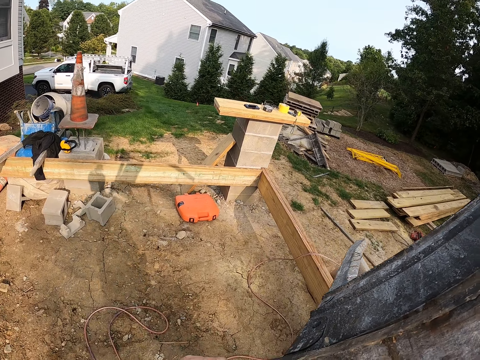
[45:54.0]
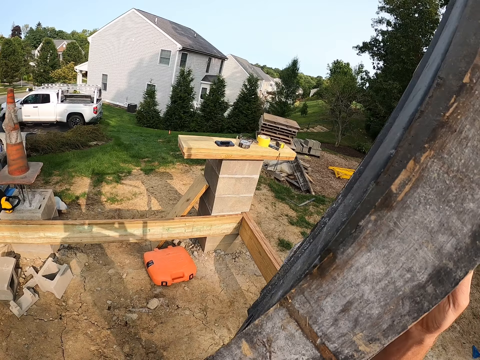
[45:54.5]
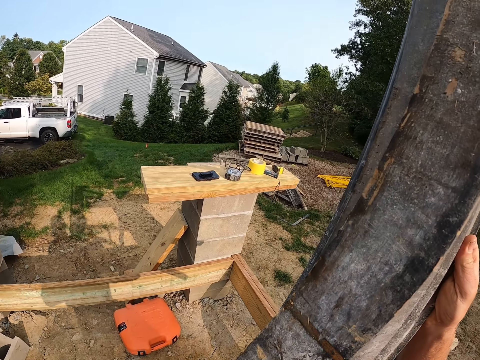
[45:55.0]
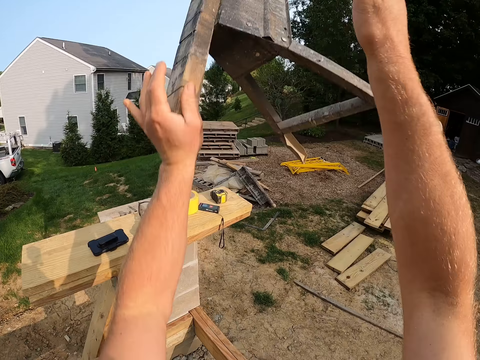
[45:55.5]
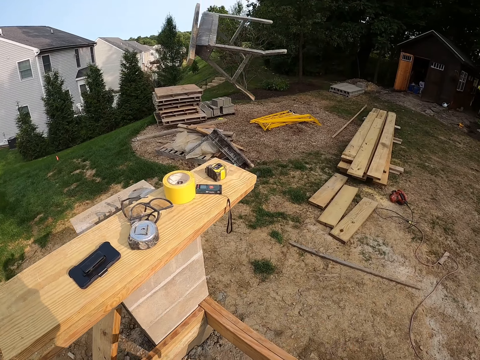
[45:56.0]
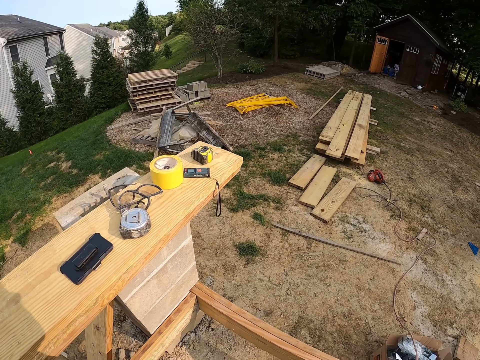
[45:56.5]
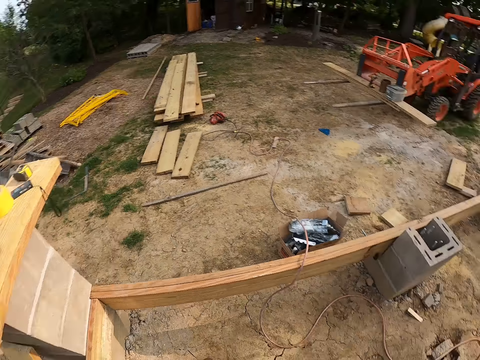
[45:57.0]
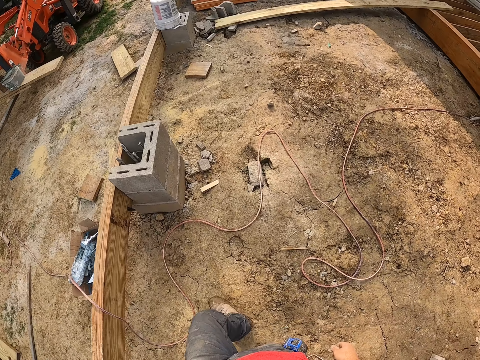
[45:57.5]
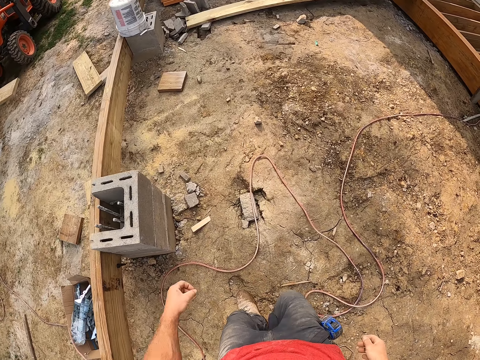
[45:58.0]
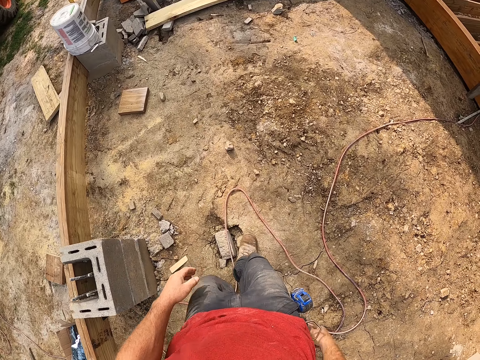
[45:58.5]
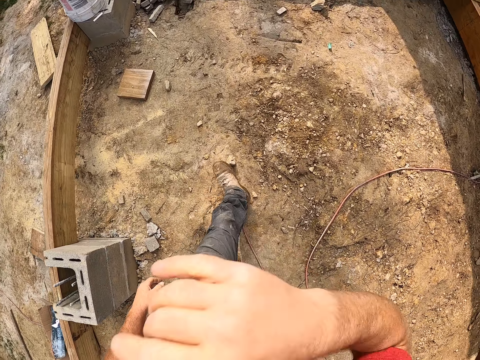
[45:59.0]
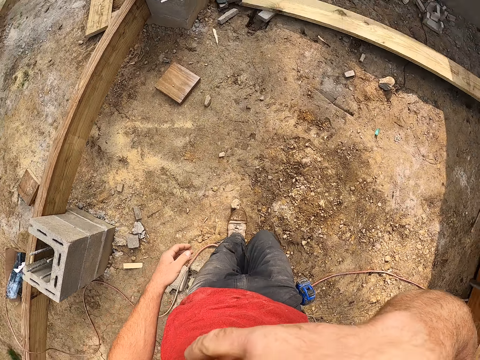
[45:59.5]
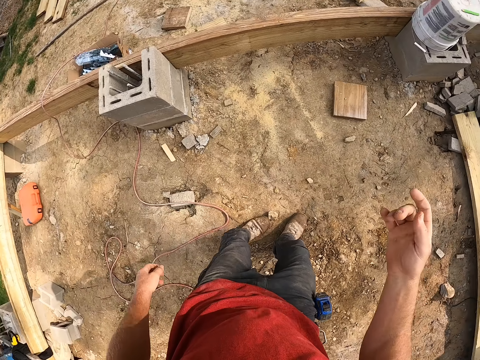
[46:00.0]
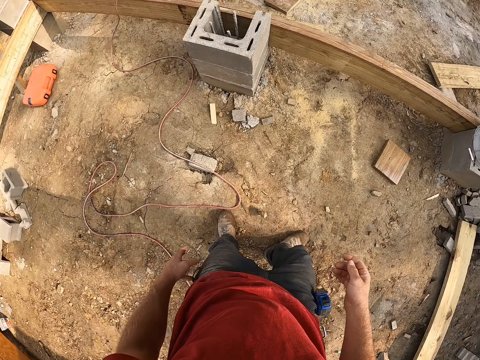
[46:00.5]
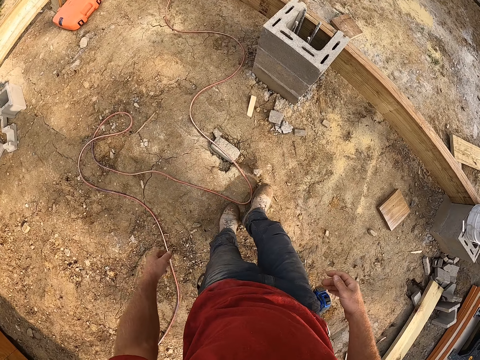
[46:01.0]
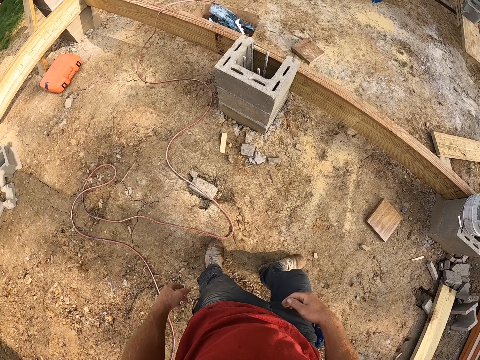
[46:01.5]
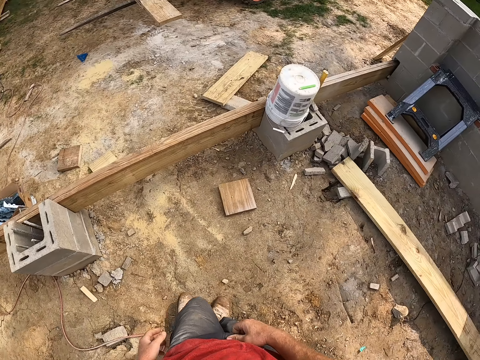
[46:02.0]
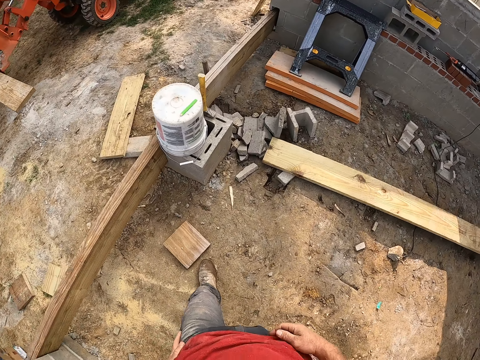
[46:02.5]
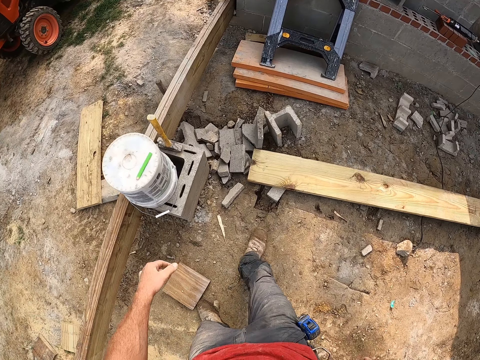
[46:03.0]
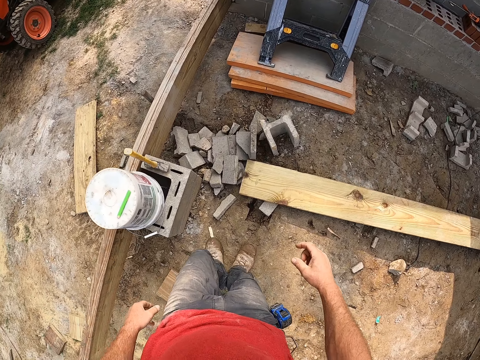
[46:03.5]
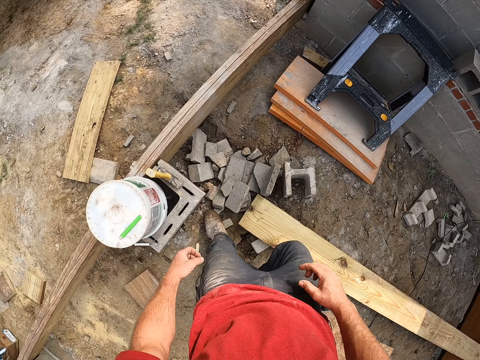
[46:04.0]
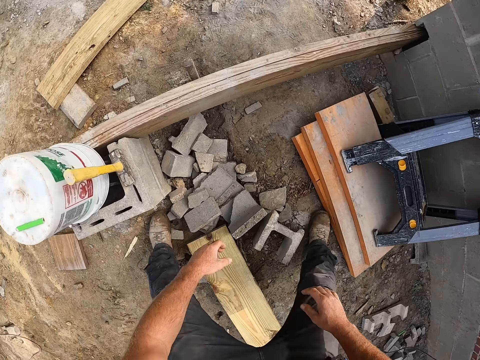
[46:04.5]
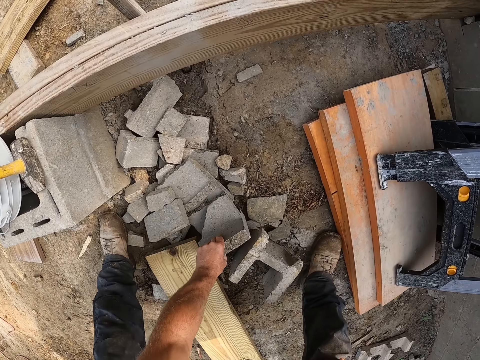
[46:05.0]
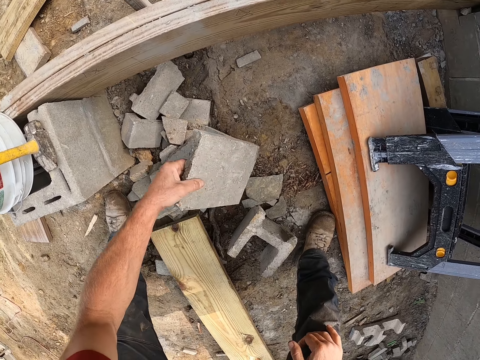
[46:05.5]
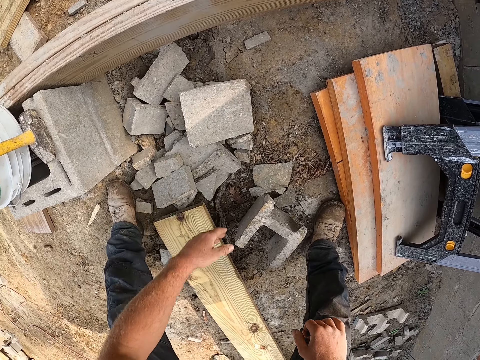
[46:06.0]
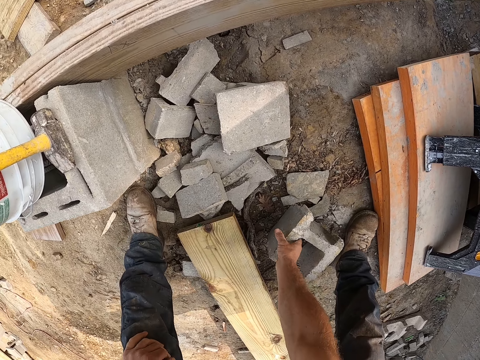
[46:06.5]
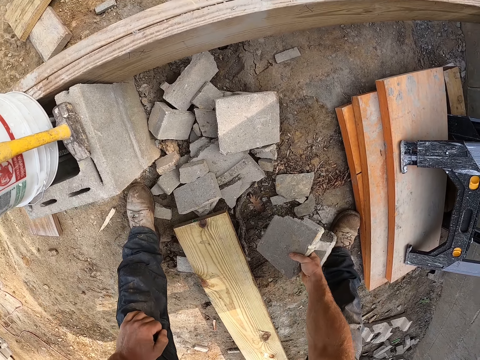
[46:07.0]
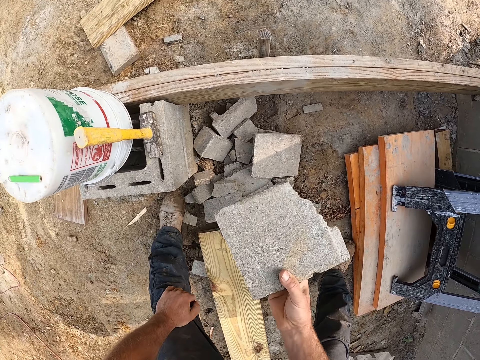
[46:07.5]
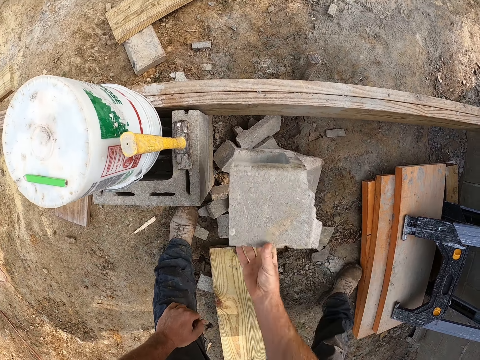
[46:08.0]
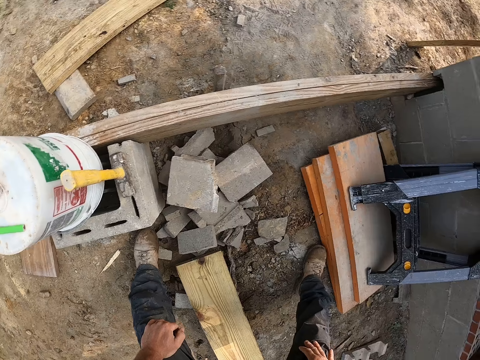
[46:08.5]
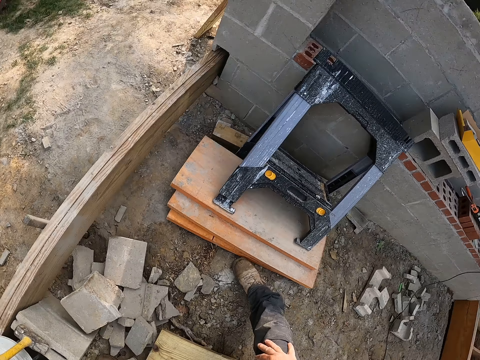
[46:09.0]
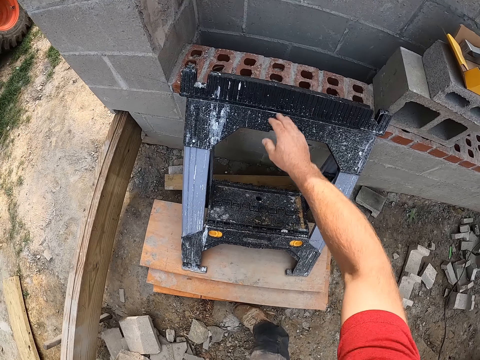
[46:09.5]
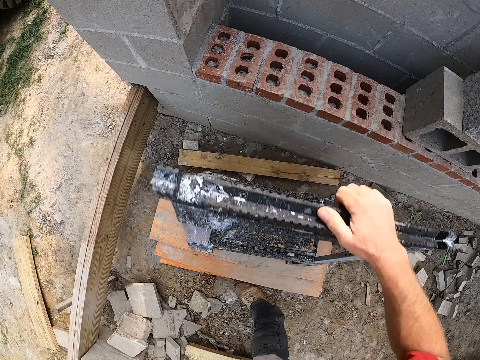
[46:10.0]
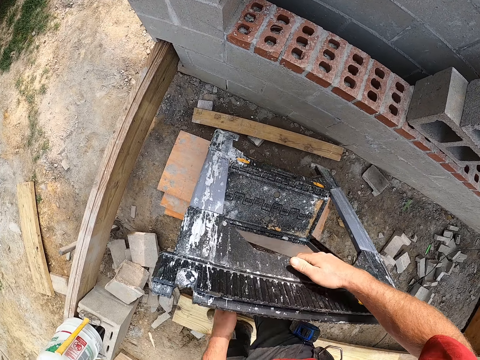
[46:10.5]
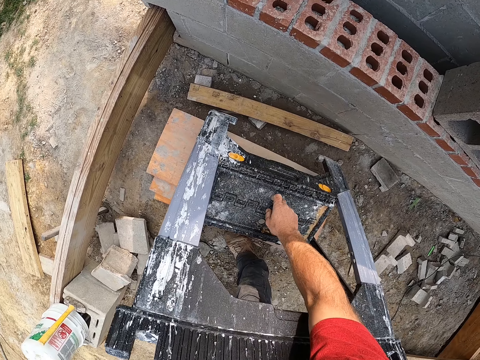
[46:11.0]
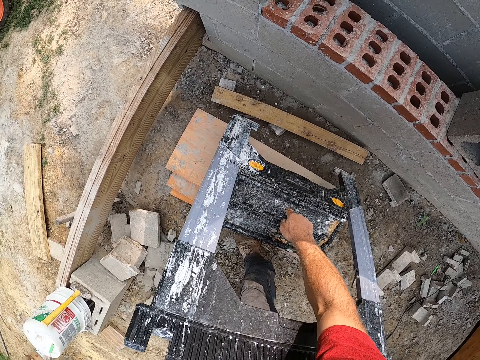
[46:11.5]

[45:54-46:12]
The camera wearer throws the wooden stand on the ground. He walks around the building. He touches his face. He moves a piece of wood with his leg. He walks around the building. He moves some broken bricks on the ground. He picks up a concrete brick and drops the concrete brick on the ground. He picks up a concrete brick and drops the concrete brick on the ground. He carries a plastic stand from a wooden plank. He picks up a scaffold.

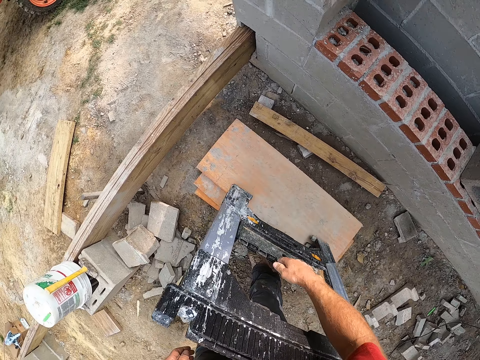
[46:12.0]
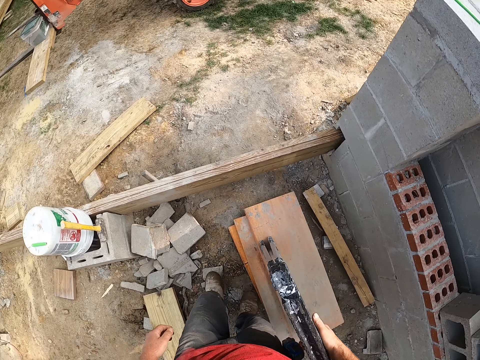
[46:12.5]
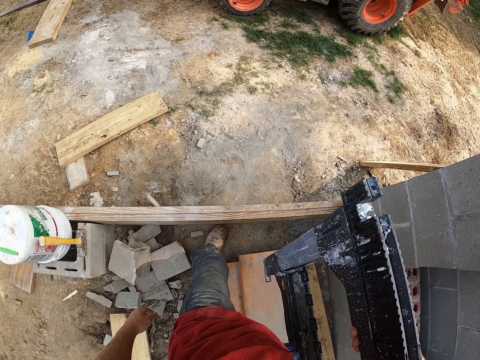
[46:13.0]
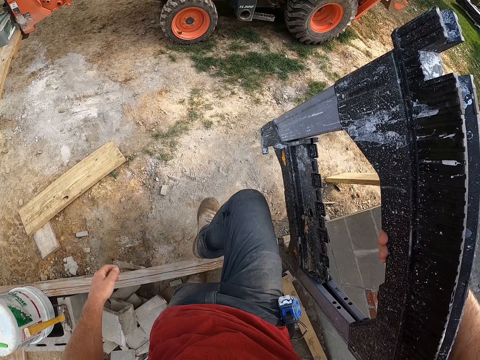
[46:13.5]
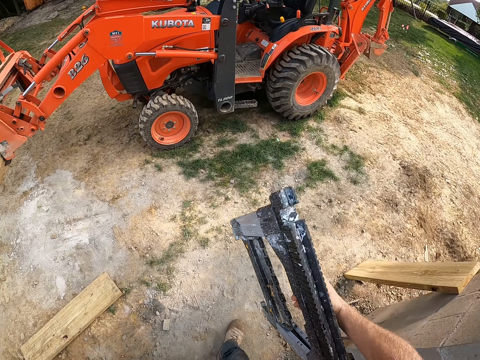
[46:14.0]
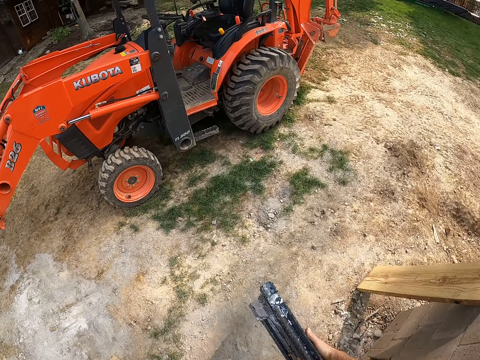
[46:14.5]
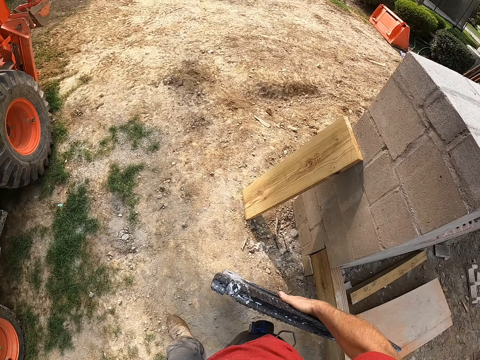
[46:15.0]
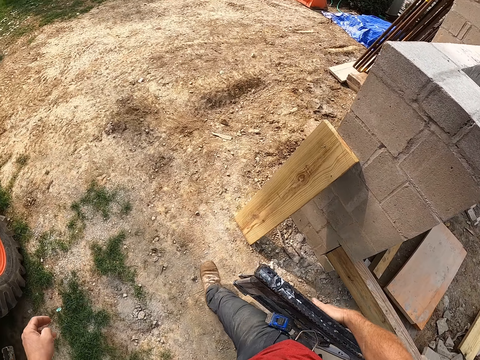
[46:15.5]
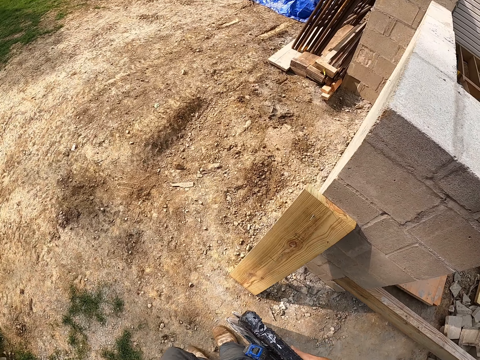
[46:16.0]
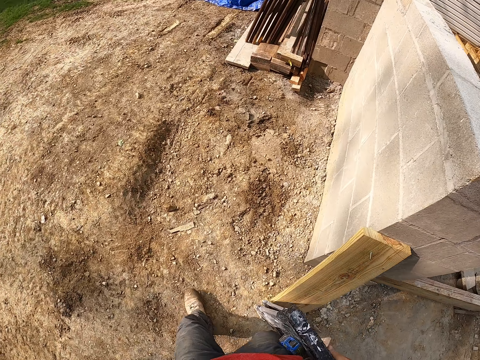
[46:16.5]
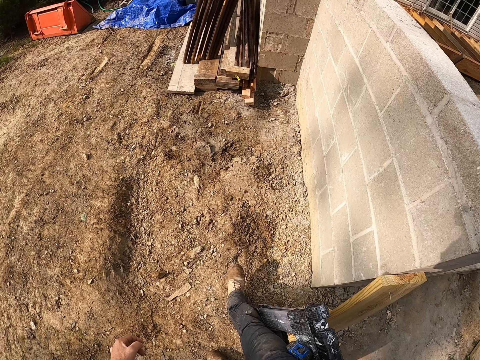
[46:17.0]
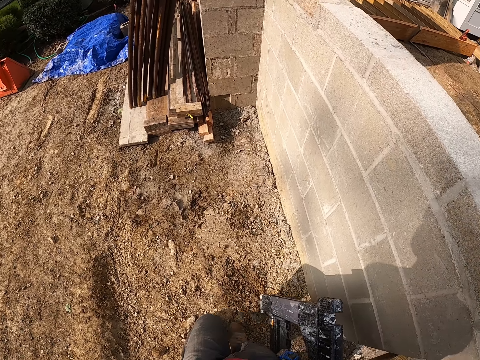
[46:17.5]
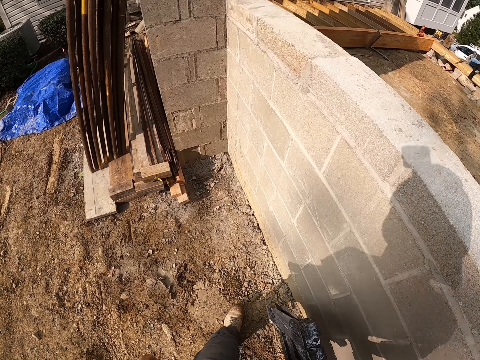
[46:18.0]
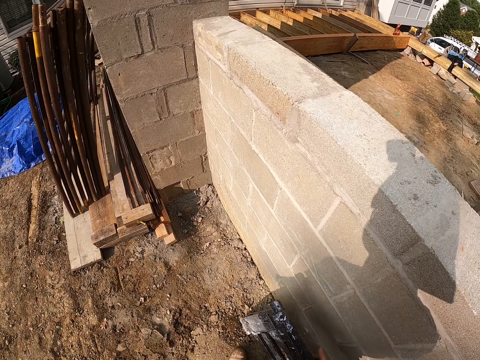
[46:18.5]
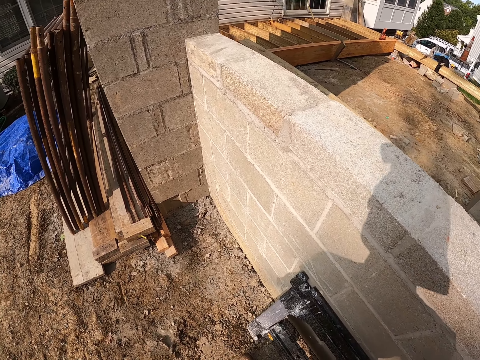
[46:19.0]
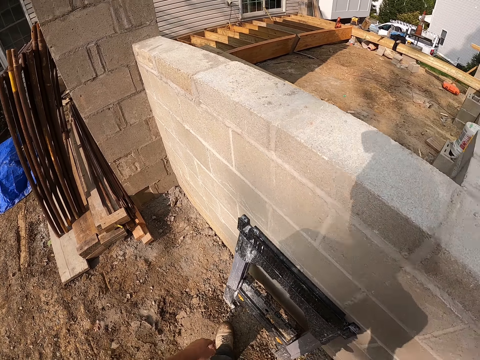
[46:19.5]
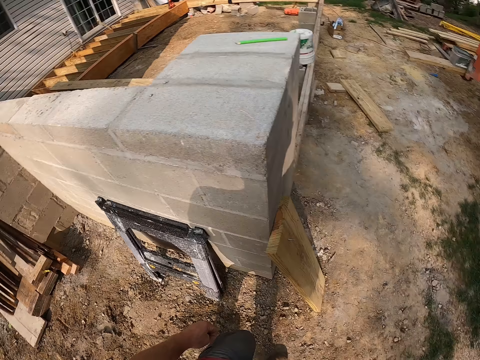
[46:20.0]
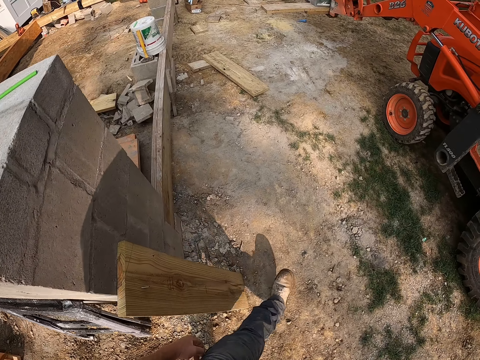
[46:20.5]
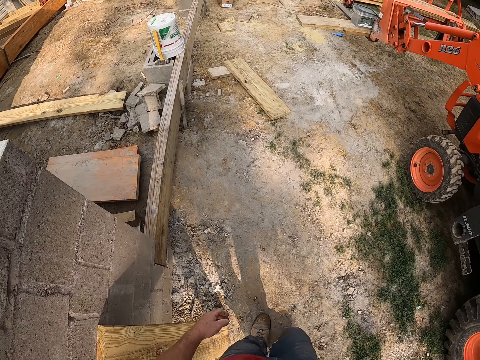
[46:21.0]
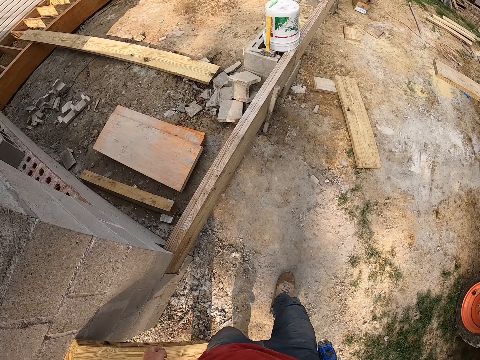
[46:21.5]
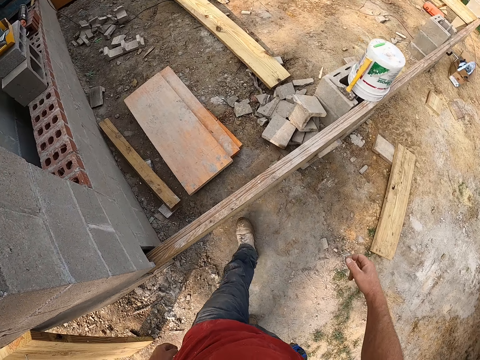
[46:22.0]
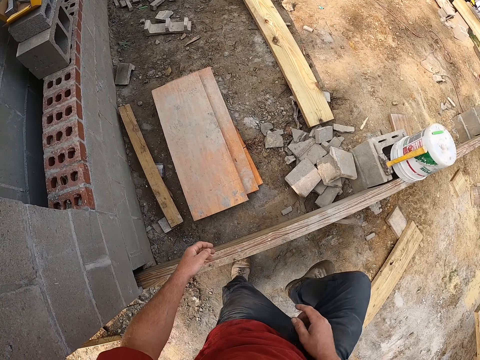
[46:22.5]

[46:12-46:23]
The camera wearer walks around the building. They lay the plastic stand on the wall. They walk around the building.
